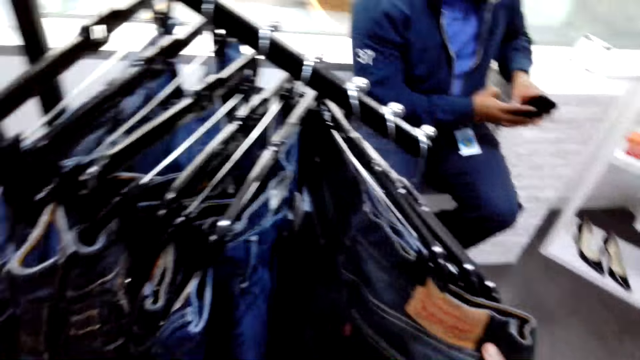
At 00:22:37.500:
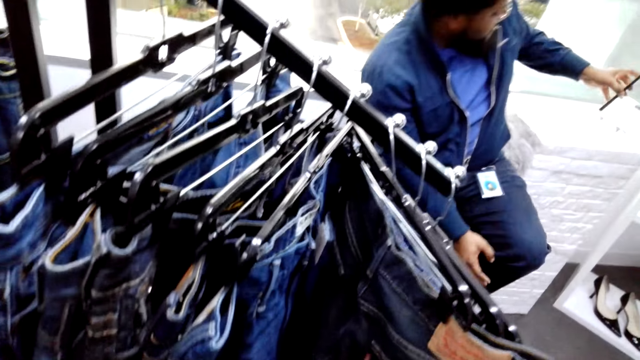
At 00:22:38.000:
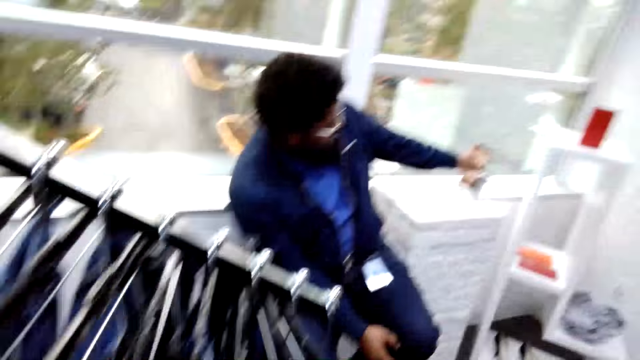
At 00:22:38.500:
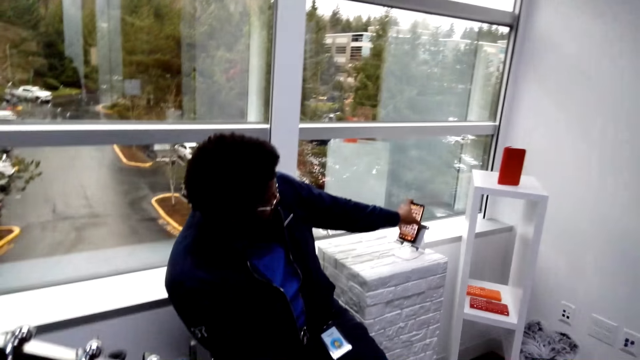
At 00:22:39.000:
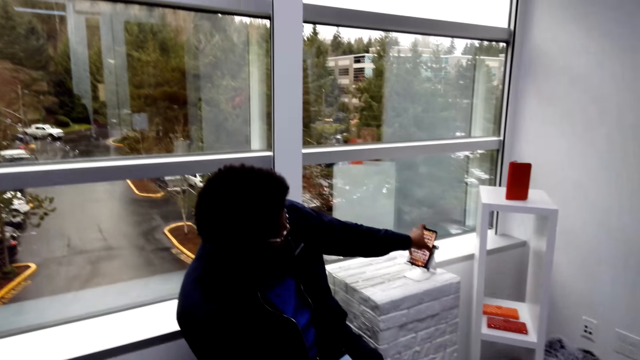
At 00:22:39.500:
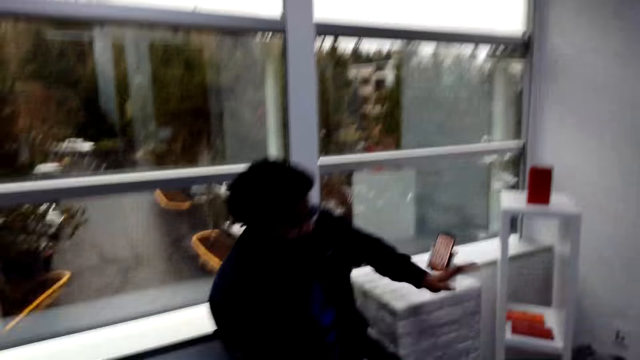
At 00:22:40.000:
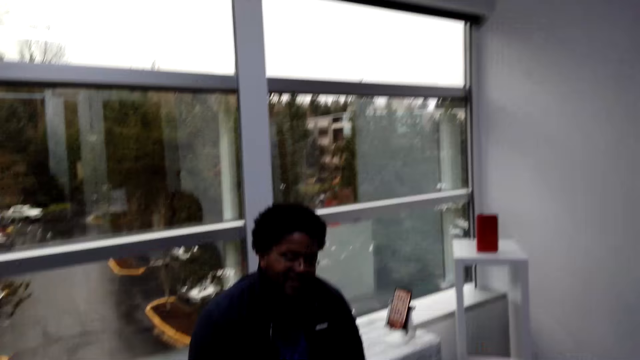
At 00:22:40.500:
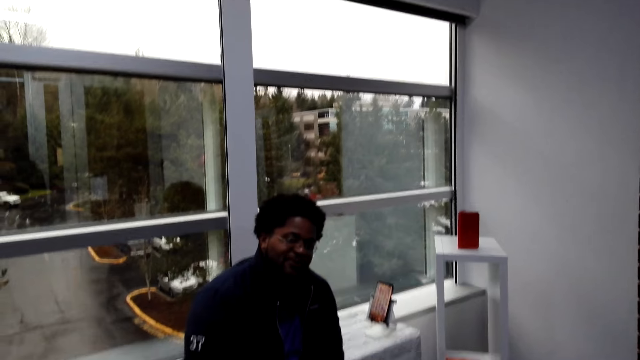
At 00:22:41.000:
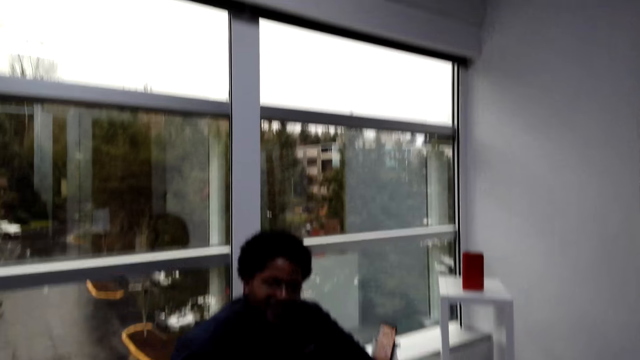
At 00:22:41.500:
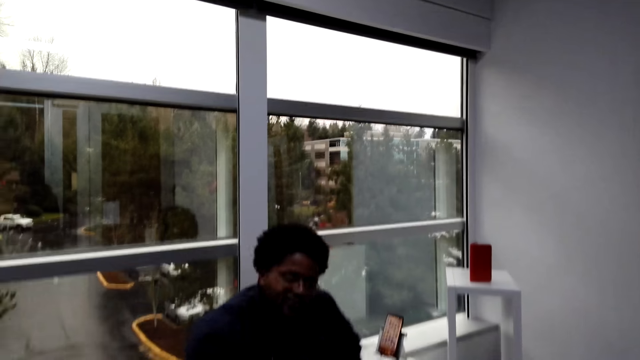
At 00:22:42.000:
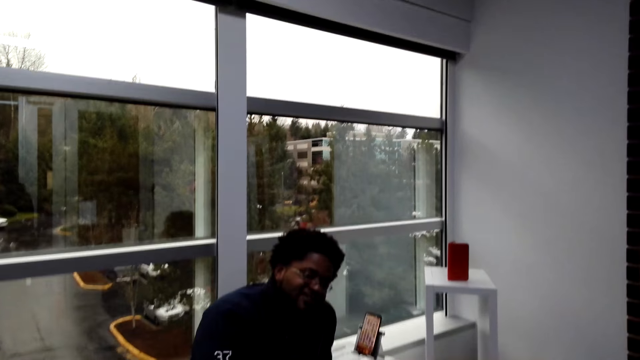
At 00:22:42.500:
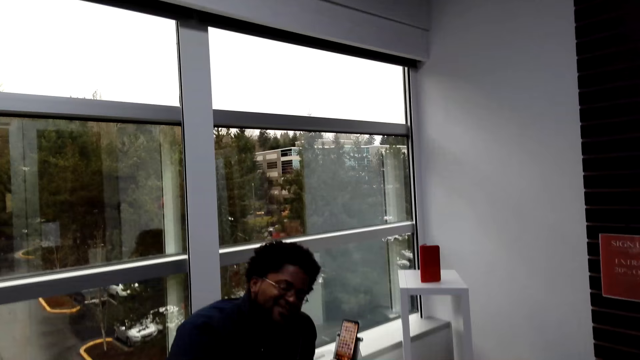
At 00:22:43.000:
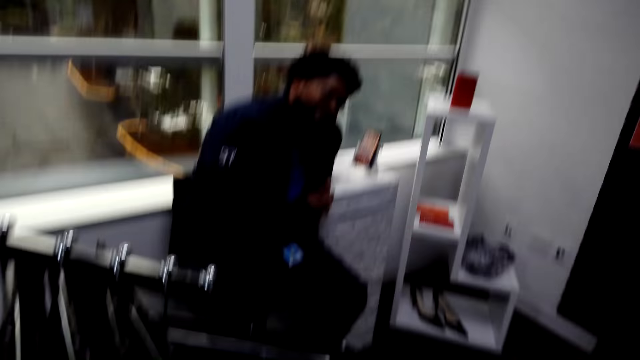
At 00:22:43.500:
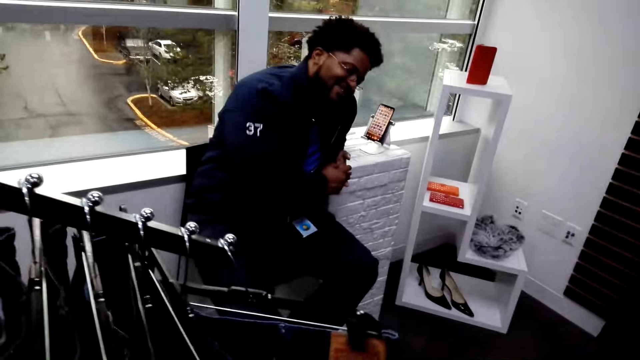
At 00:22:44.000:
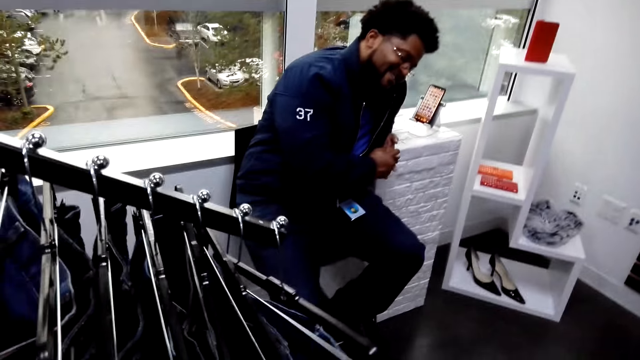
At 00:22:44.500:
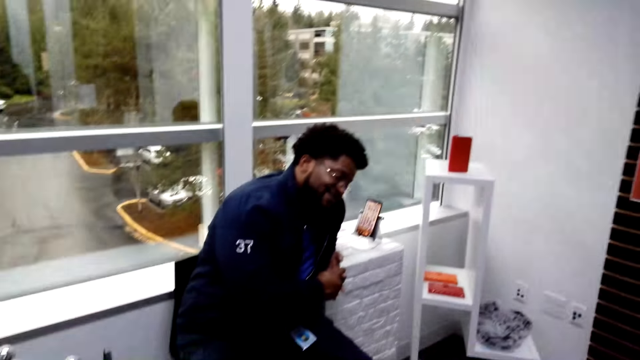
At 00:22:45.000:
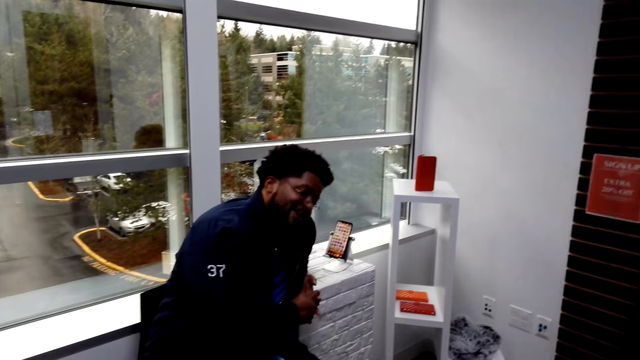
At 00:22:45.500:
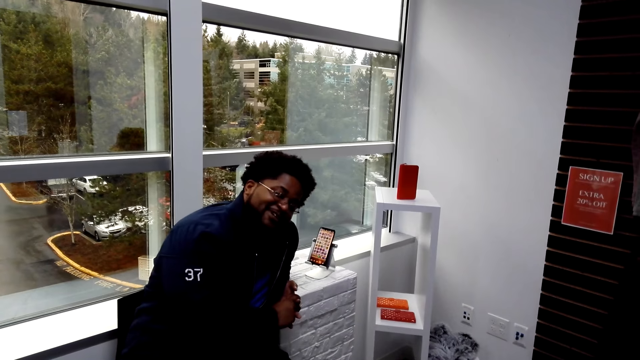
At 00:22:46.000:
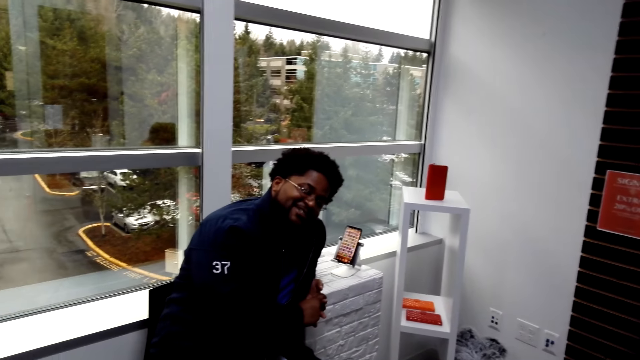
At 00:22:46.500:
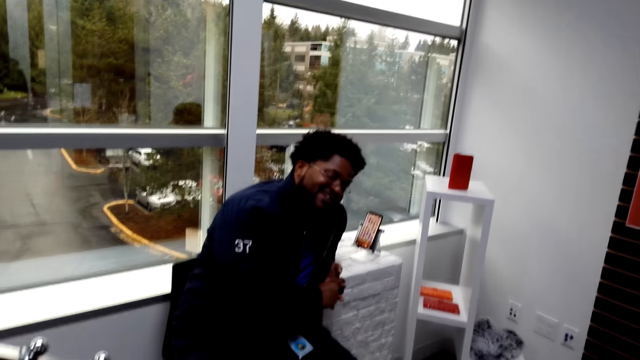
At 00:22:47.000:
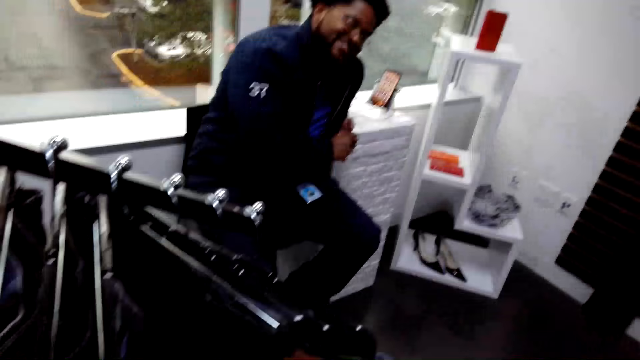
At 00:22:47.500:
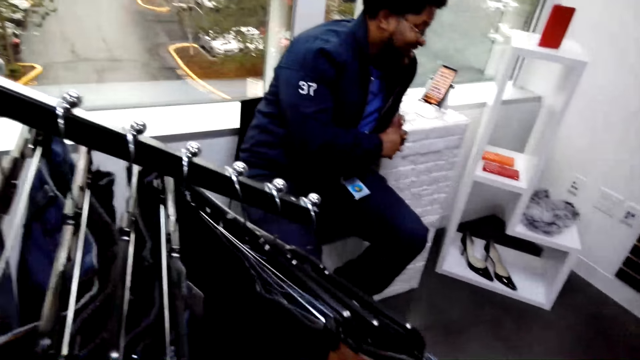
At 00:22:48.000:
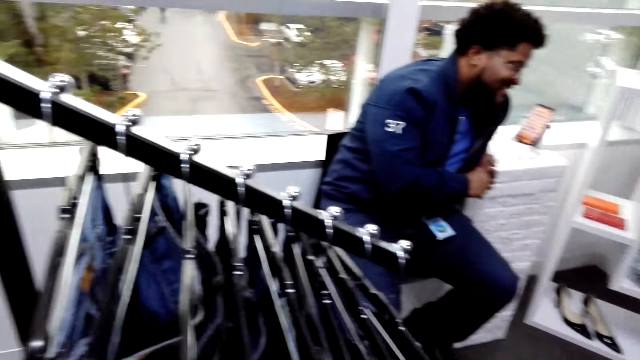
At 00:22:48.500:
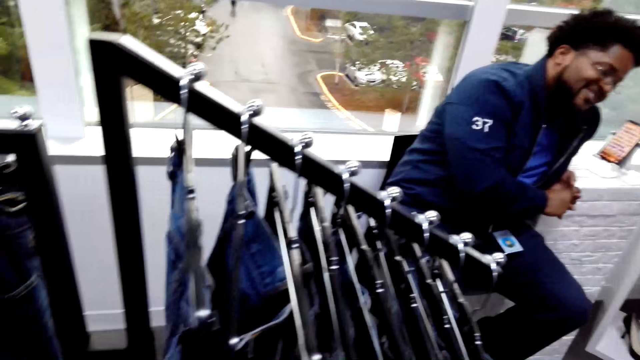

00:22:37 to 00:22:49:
The camera wearer holds the trouser. A cashier puts the phone on the table. The cashier makes gestures to the camera wearer. The cashier dialogues with the camera wearer. The camera wearer looks around. A man dialogues with the camera wearer.

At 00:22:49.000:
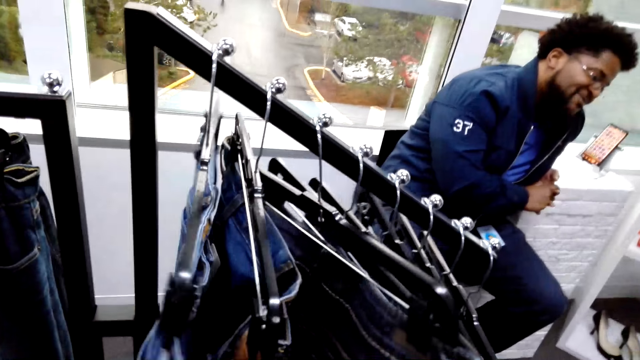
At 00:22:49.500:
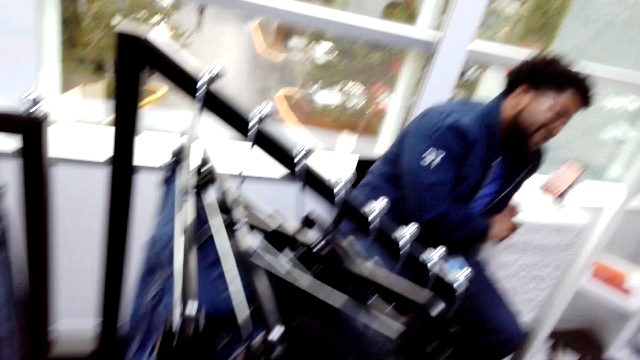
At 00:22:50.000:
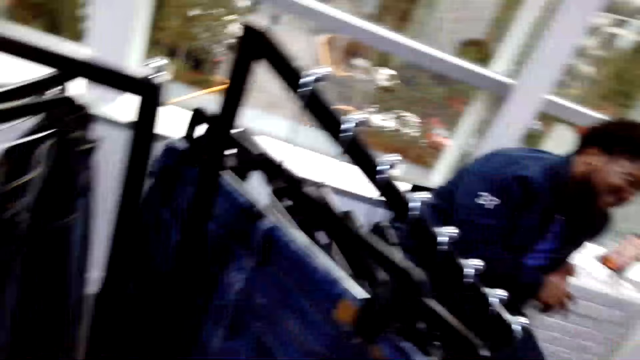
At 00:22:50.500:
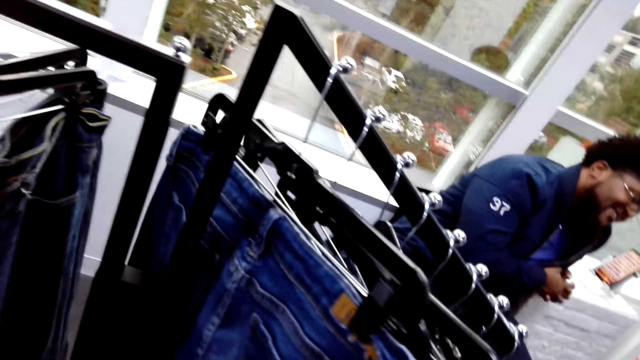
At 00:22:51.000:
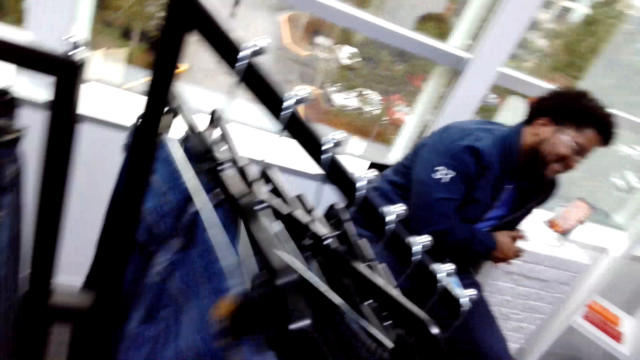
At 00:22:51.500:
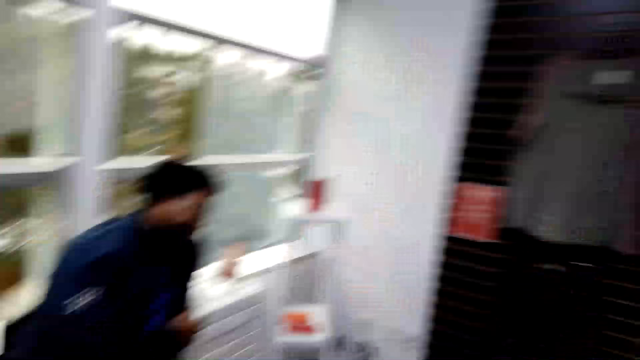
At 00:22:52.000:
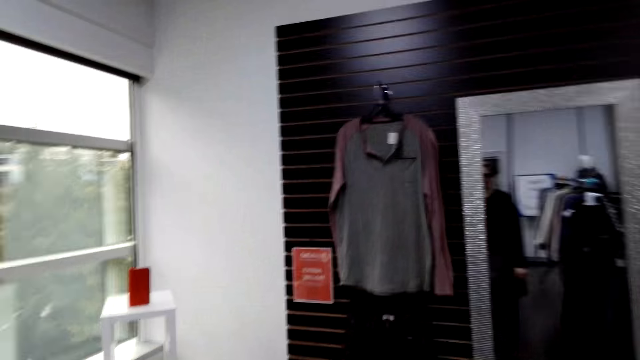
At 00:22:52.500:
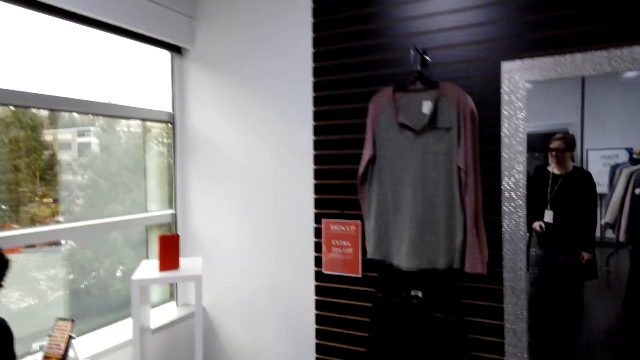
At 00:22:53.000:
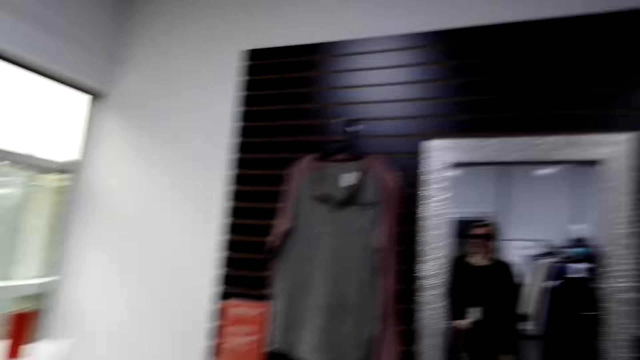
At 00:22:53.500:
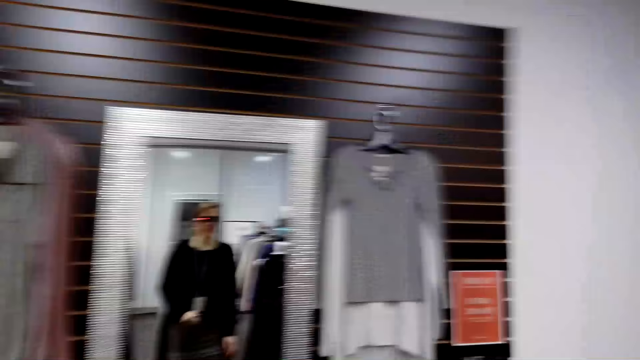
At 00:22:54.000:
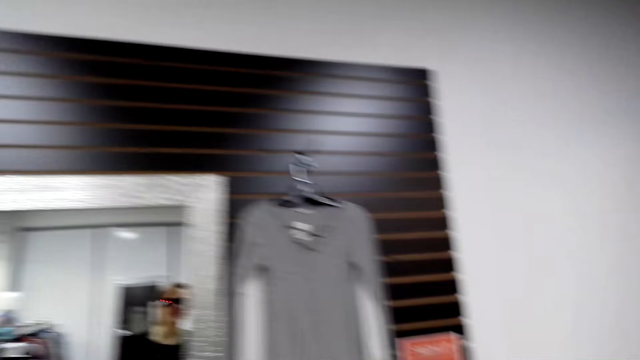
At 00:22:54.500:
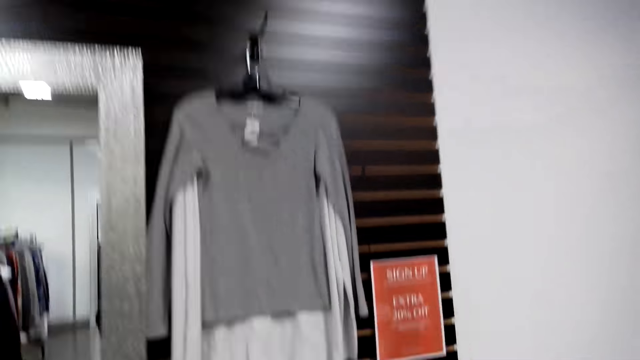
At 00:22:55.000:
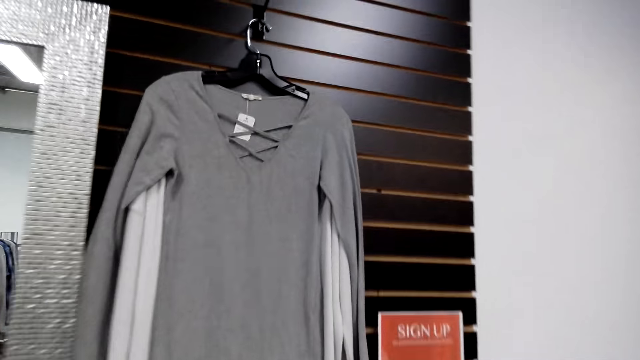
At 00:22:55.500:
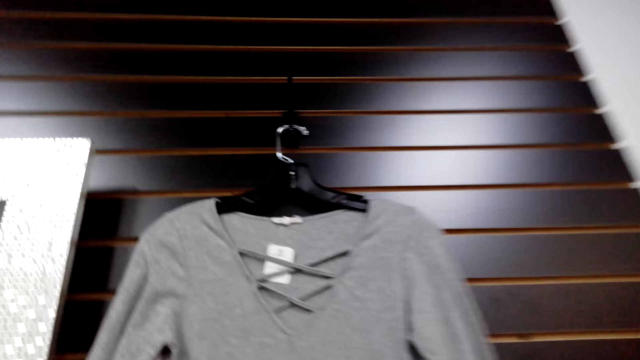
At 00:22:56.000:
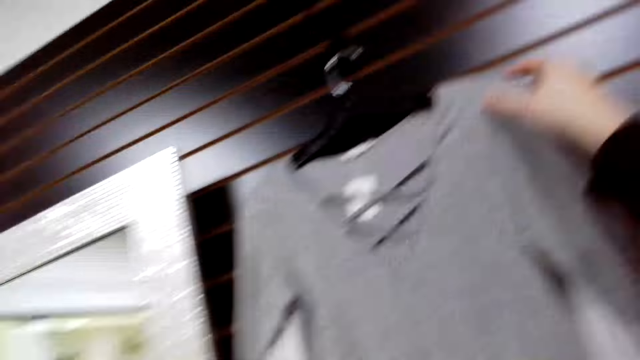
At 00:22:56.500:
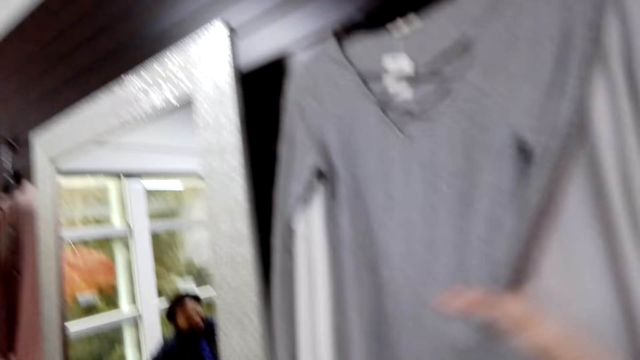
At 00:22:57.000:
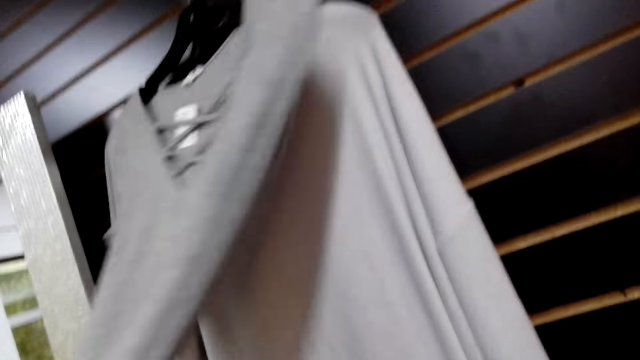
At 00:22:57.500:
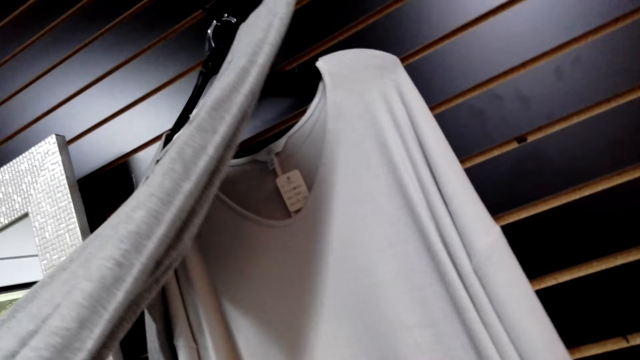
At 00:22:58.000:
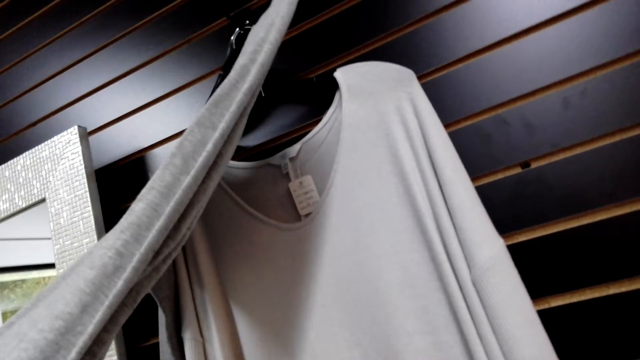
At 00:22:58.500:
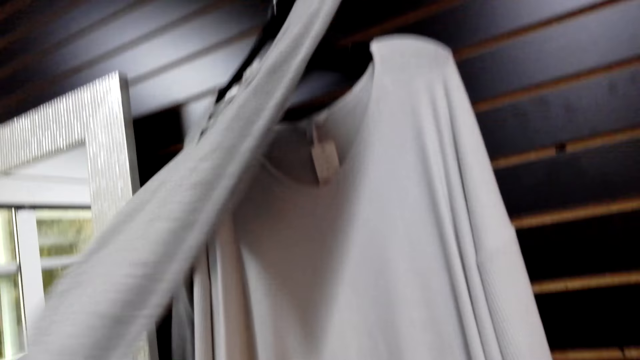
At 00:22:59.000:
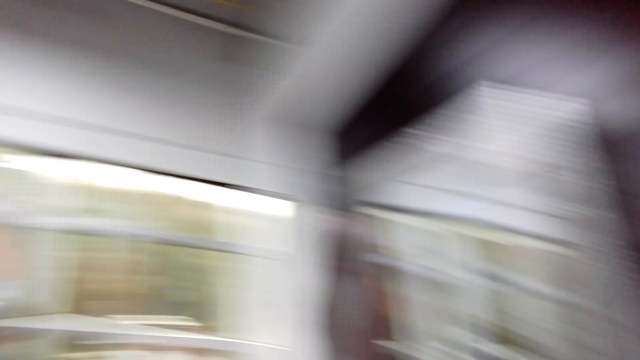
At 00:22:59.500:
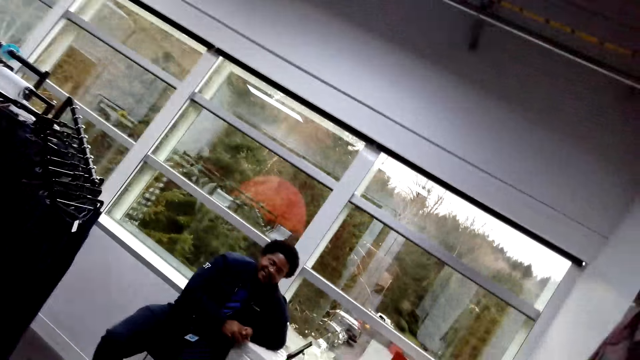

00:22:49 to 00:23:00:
The camera wearer walks in the fashion boutique. They stare at the clothes on the hook. They dialogue with a man.
